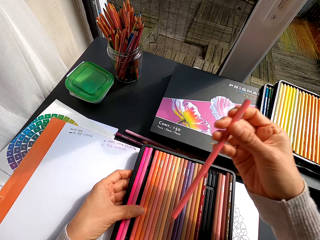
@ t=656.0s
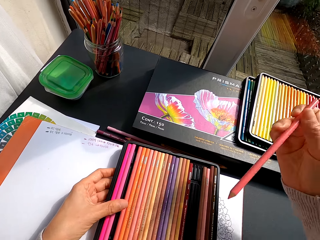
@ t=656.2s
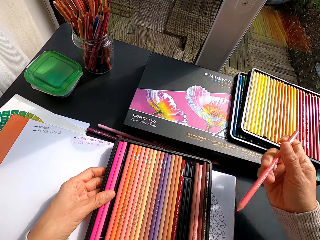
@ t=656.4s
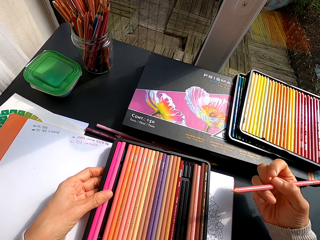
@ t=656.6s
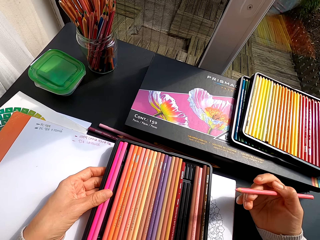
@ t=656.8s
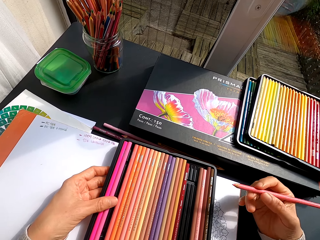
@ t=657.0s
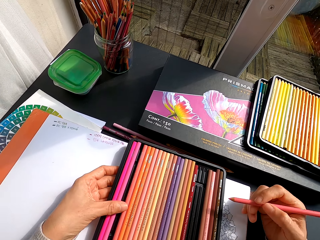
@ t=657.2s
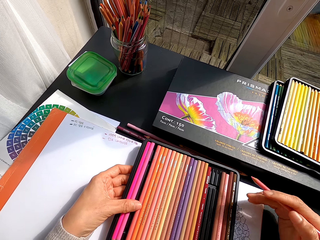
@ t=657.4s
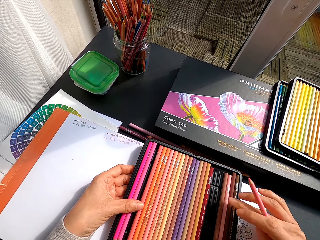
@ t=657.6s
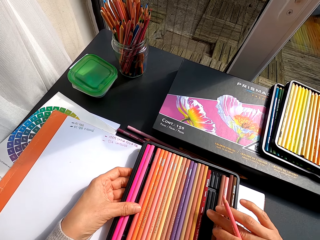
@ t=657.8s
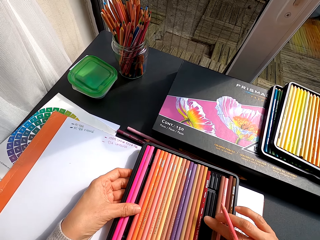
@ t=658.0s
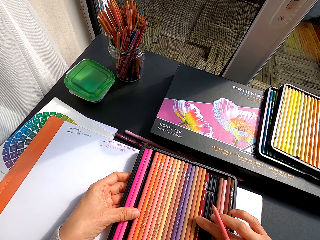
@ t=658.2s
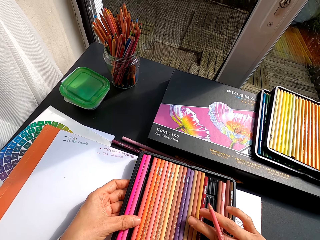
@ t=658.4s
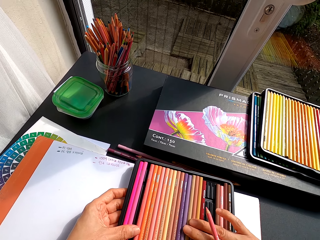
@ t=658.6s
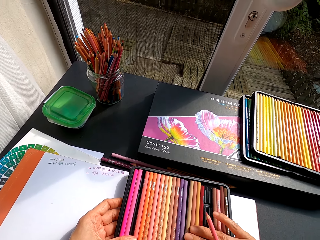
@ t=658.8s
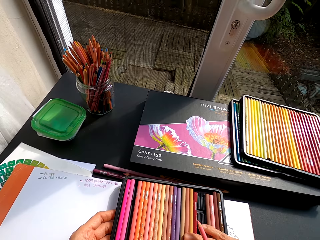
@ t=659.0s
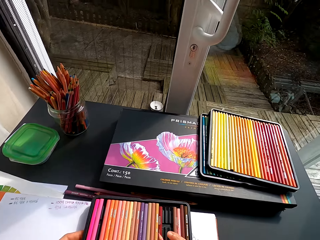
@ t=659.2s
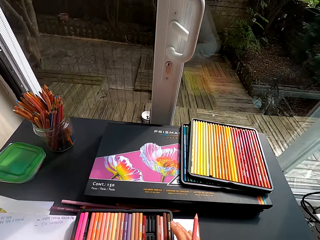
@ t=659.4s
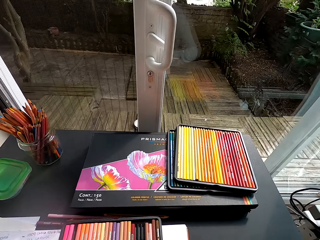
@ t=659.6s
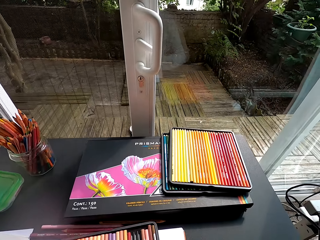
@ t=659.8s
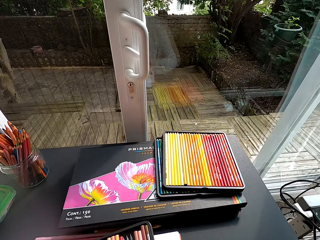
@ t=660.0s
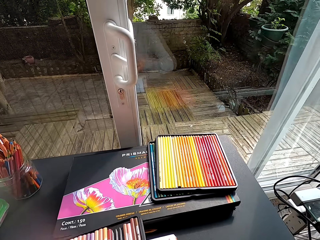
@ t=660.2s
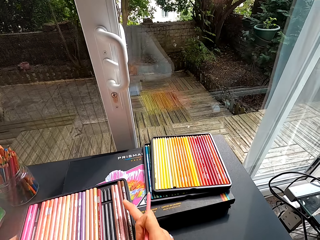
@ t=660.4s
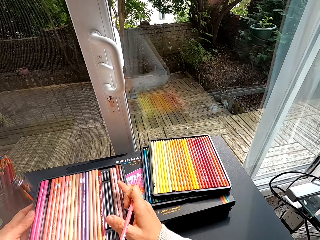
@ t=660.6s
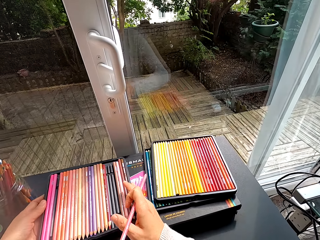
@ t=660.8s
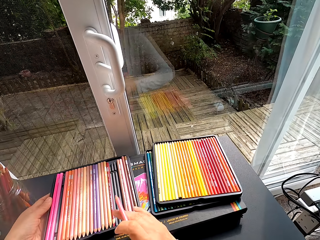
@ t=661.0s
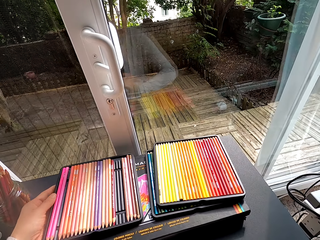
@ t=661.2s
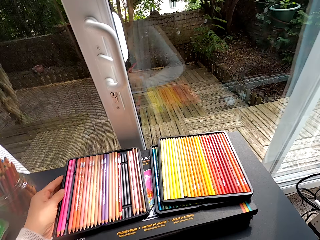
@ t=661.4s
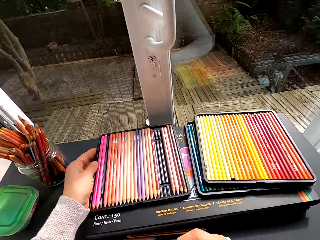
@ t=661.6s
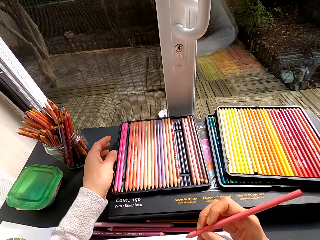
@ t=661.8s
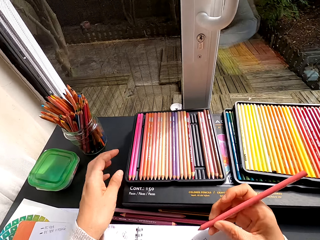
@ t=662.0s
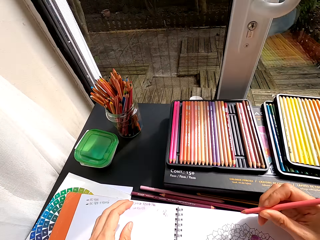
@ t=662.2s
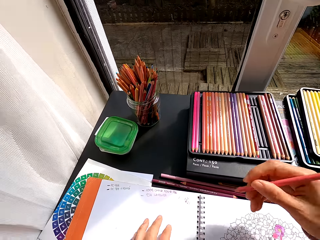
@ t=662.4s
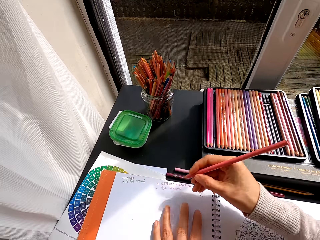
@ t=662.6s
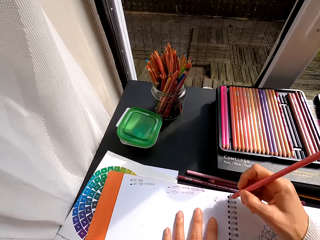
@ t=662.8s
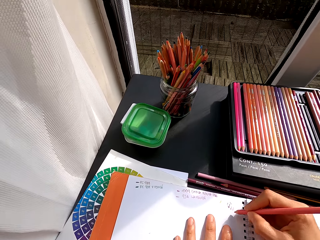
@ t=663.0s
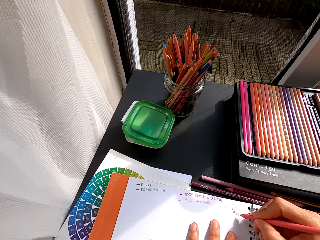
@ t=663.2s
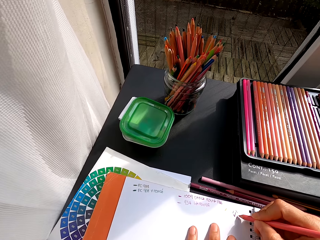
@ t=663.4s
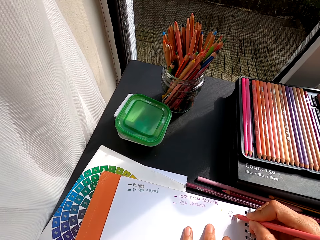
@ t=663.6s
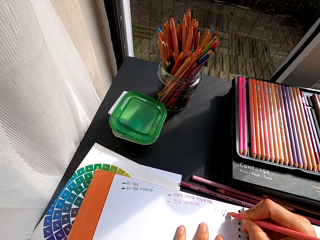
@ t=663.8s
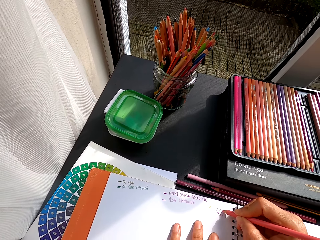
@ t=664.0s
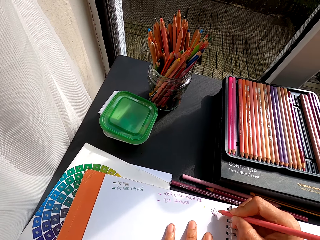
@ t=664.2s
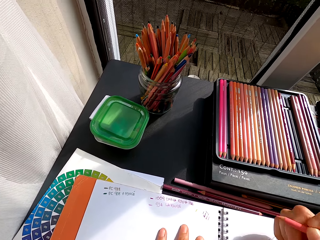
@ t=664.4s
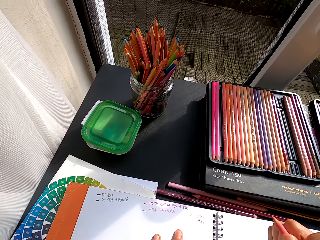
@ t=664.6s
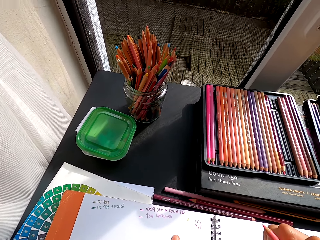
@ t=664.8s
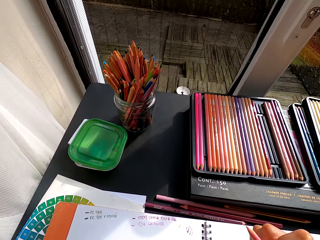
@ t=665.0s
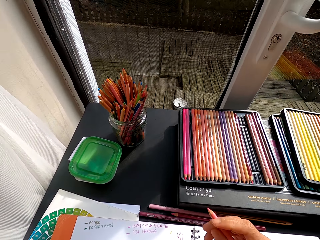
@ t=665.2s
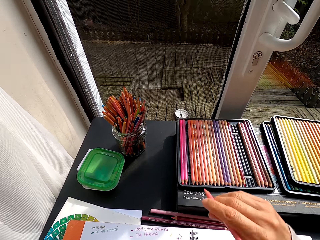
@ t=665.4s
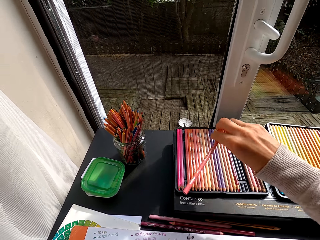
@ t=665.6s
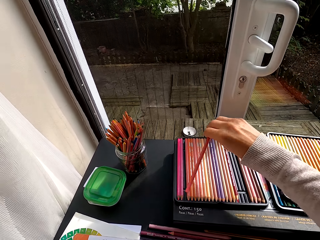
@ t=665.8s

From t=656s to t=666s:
The camera wearer picks up the pencil crayon from the tray. They peruse the crayons in the tray. They pick up the crayon tray. They place the pencil crayons on the container. They drop the crayon tray. They write on the drawing book with the crayon. They color the book.

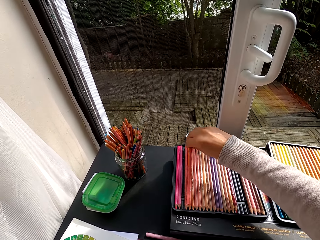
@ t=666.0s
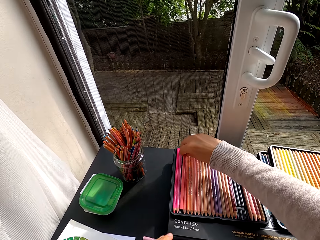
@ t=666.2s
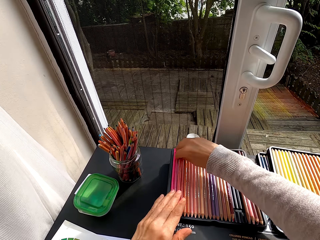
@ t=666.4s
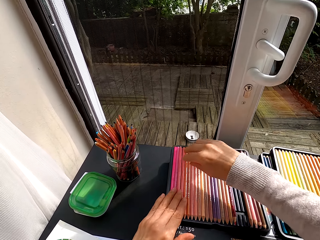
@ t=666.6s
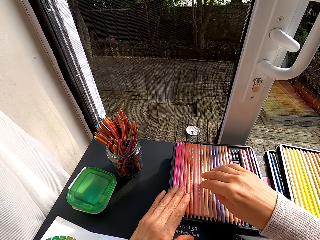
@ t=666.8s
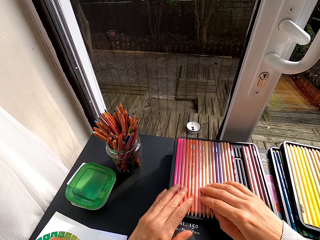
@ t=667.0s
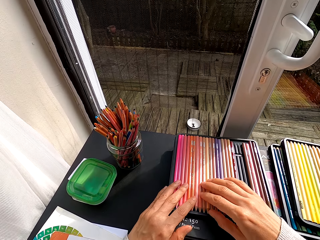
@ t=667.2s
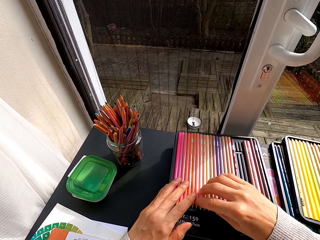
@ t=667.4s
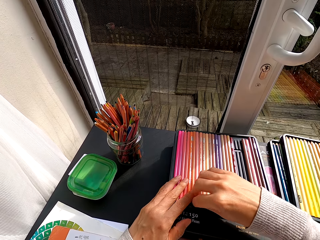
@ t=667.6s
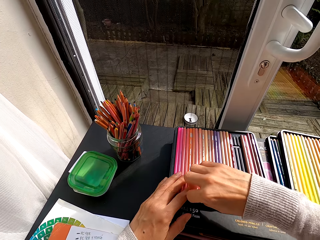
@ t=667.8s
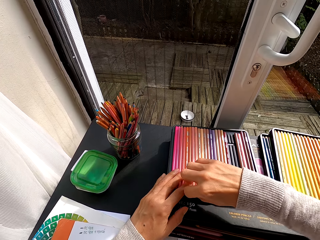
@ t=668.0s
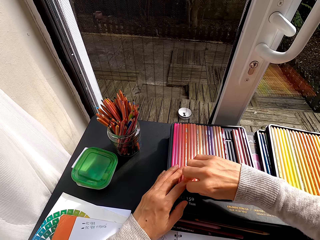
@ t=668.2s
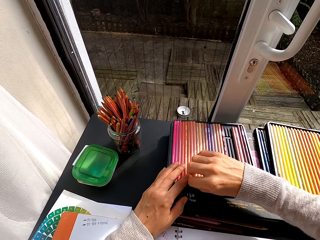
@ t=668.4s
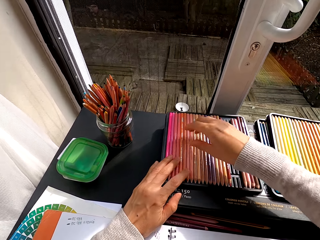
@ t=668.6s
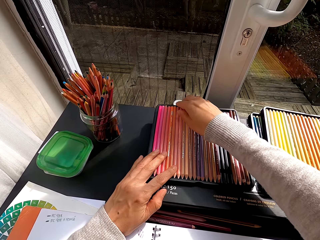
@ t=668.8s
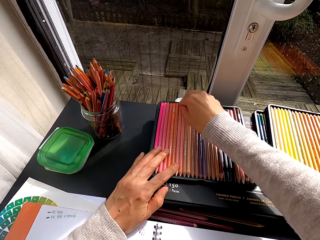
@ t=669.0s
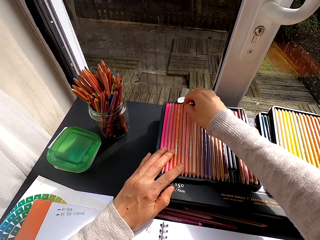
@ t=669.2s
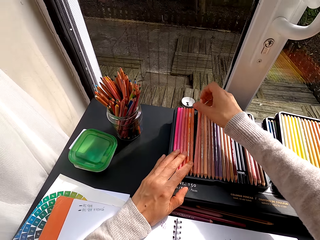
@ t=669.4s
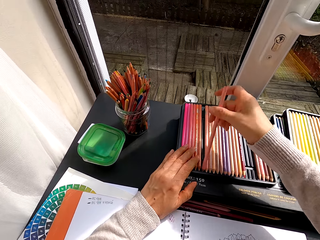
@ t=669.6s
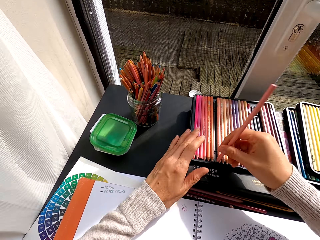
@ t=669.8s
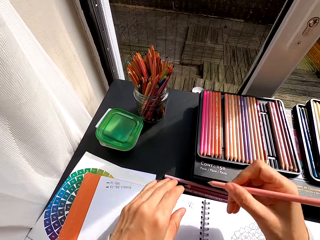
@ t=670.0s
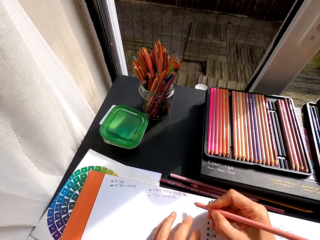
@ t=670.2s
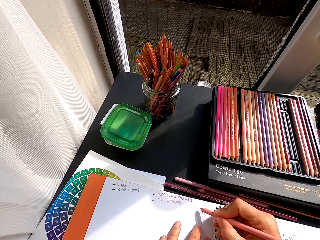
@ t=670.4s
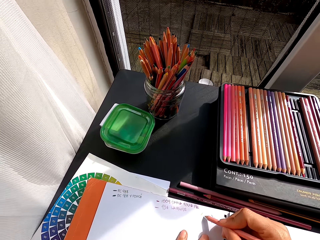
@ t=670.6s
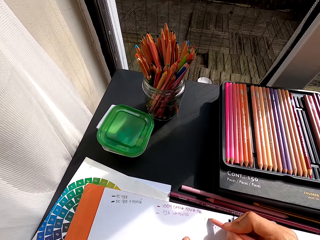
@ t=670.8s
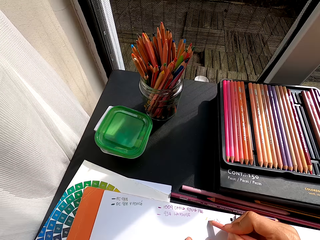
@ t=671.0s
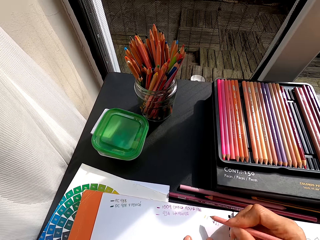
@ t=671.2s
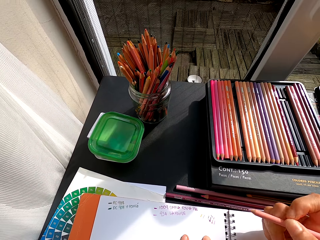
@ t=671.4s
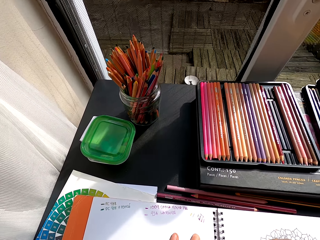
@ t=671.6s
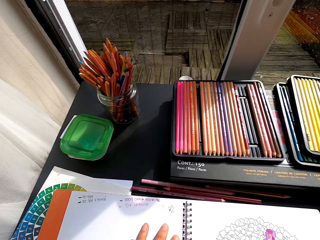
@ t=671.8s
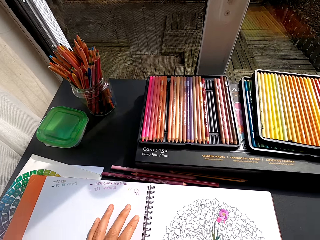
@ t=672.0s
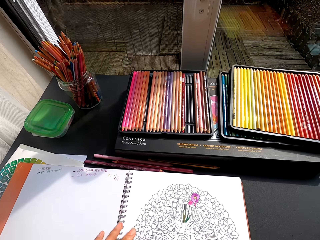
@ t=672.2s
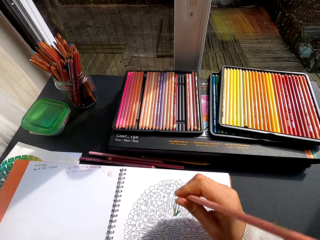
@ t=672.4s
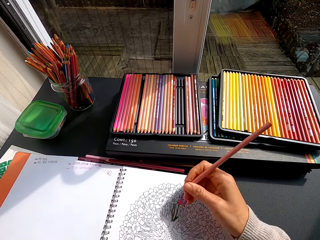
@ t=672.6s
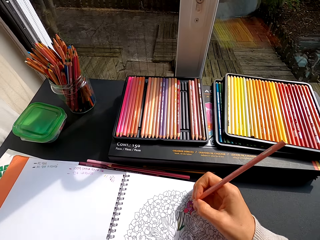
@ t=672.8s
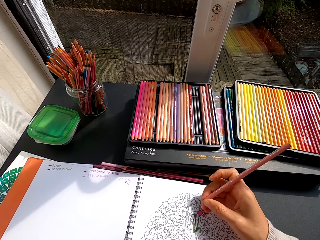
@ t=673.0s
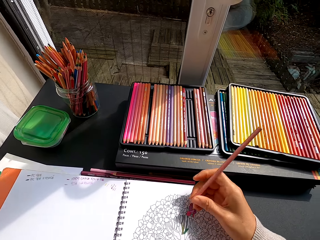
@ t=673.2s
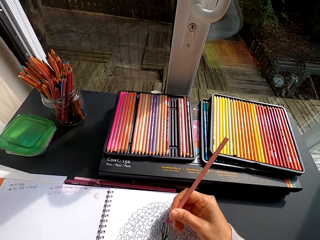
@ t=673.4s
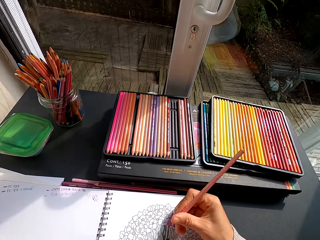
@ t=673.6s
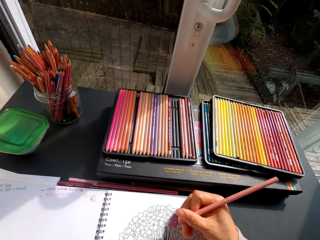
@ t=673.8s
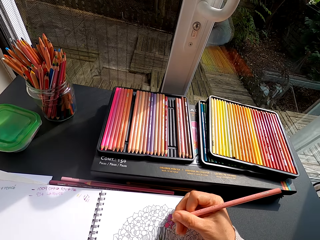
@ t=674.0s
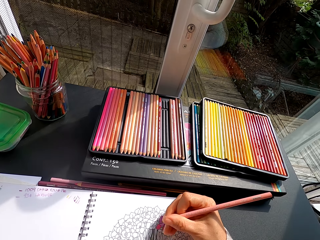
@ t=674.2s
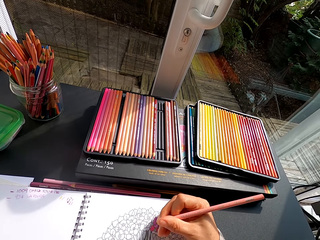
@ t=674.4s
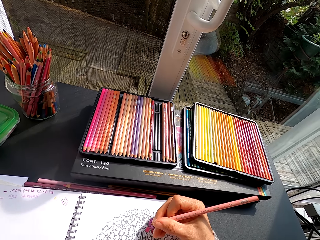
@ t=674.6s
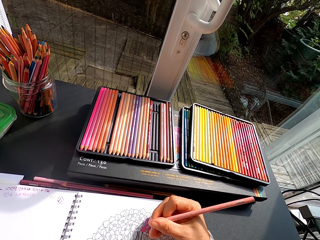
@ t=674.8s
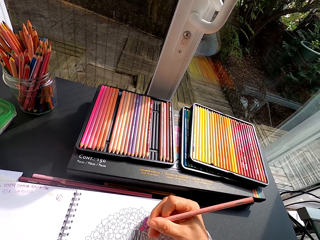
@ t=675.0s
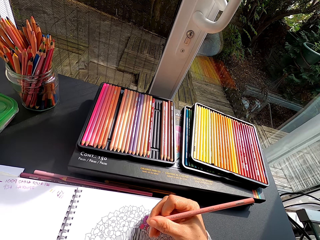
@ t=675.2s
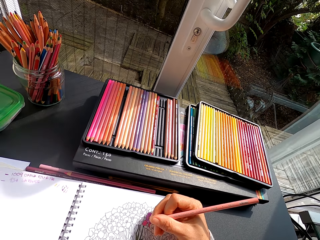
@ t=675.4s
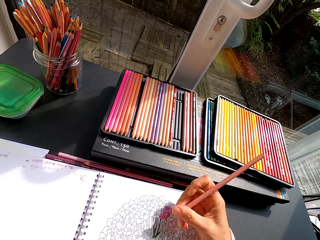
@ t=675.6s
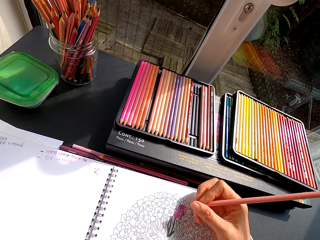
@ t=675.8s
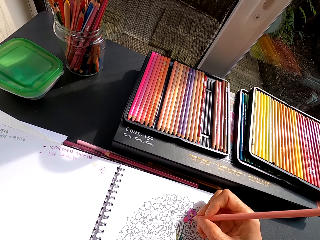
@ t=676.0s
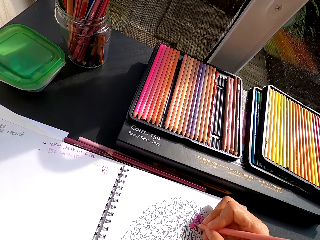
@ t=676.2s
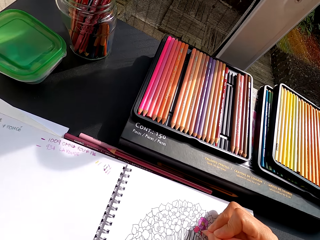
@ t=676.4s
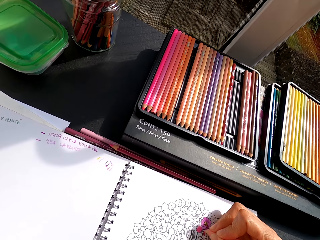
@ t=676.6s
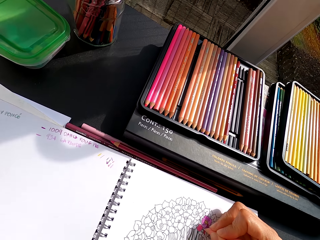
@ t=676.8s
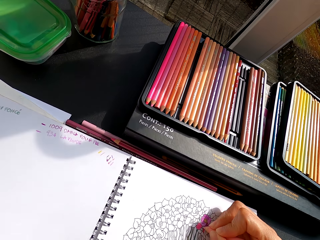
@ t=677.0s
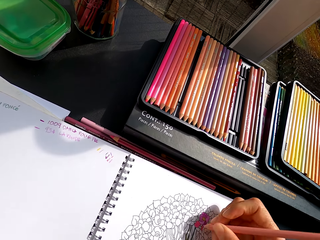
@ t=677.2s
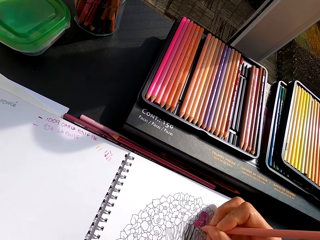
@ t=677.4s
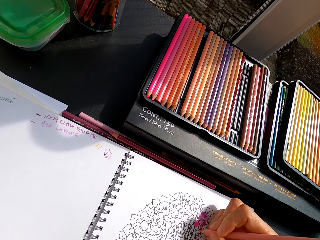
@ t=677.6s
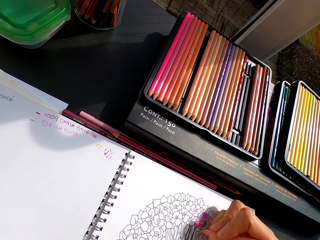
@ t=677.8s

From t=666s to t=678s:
The camera wearer puts the pencil crayon in a container. They pick up the pencil crayon. They write on the drawing book with the crayon. They color the image with the crayon.
